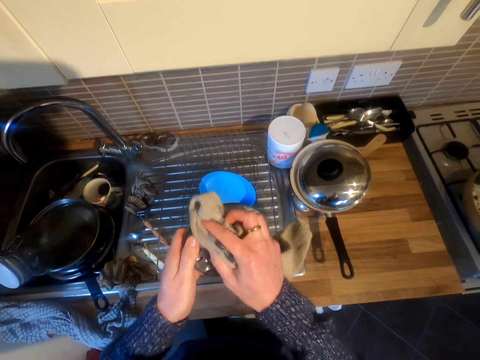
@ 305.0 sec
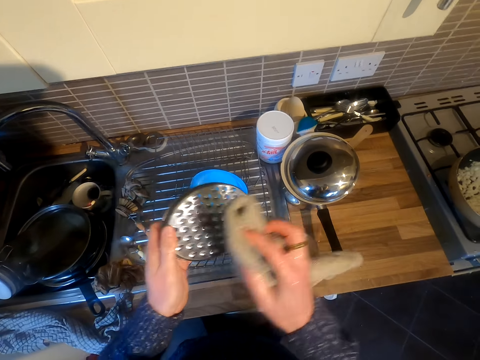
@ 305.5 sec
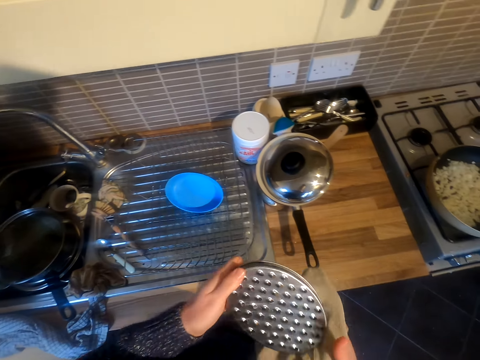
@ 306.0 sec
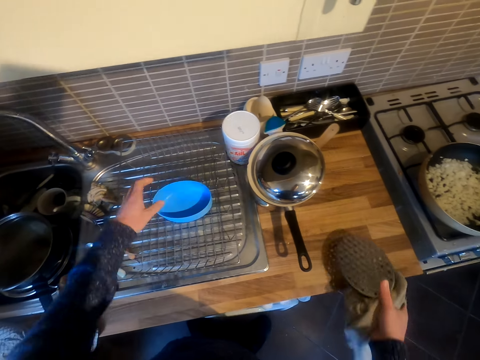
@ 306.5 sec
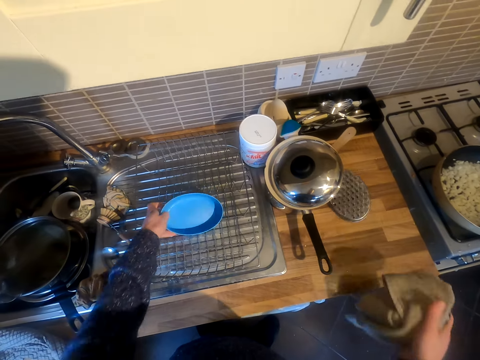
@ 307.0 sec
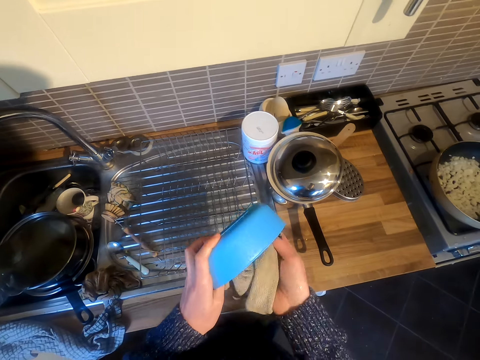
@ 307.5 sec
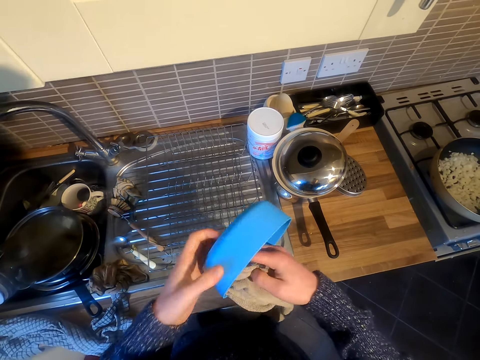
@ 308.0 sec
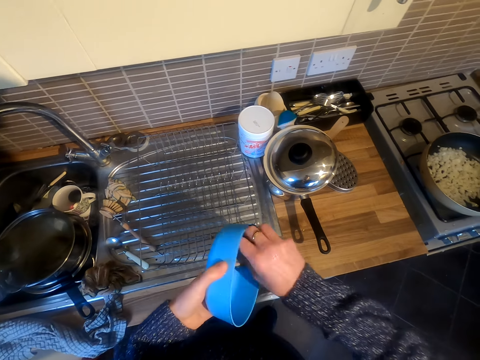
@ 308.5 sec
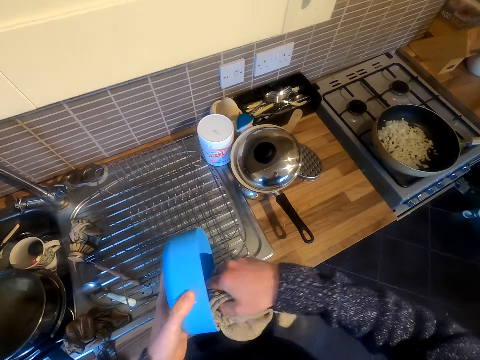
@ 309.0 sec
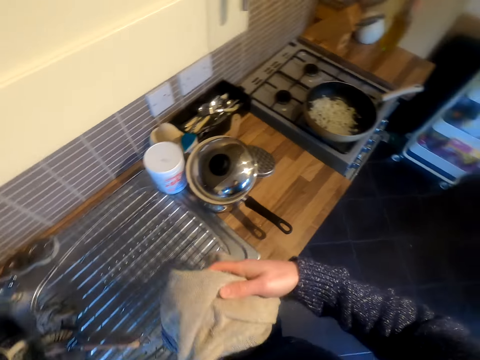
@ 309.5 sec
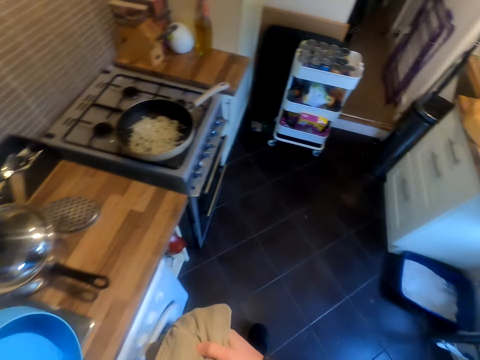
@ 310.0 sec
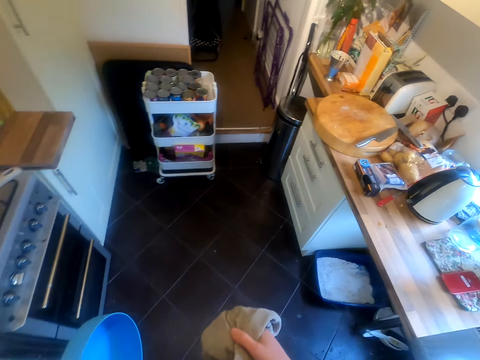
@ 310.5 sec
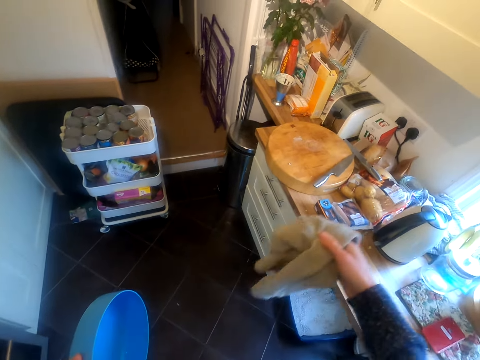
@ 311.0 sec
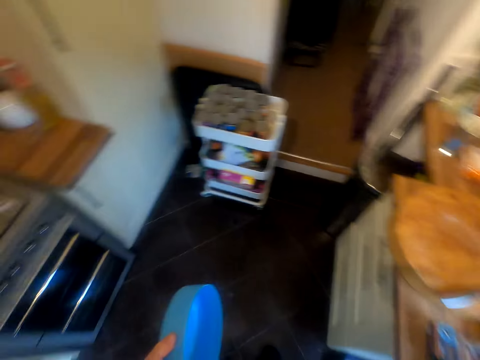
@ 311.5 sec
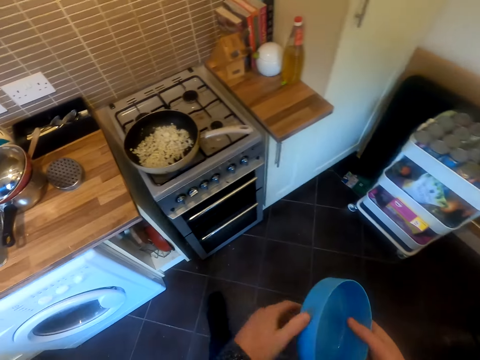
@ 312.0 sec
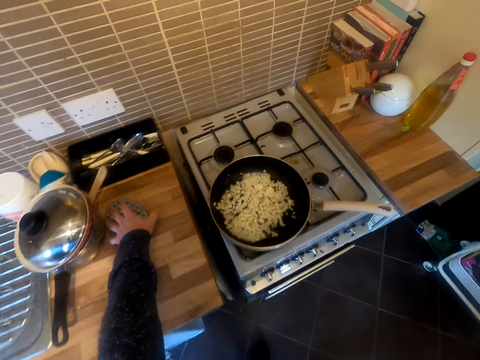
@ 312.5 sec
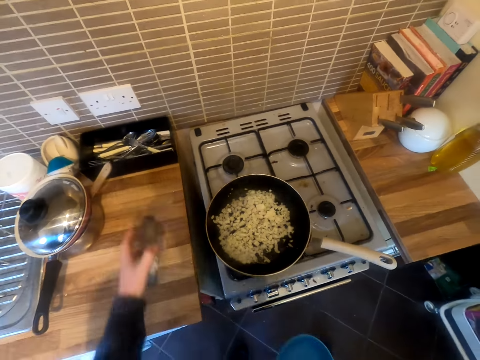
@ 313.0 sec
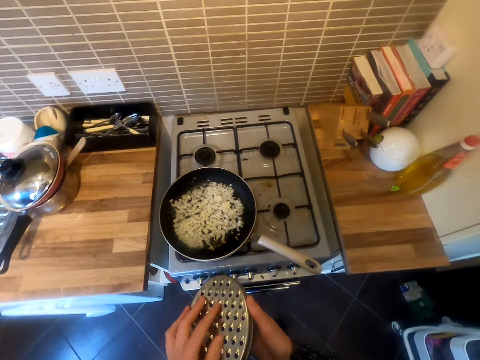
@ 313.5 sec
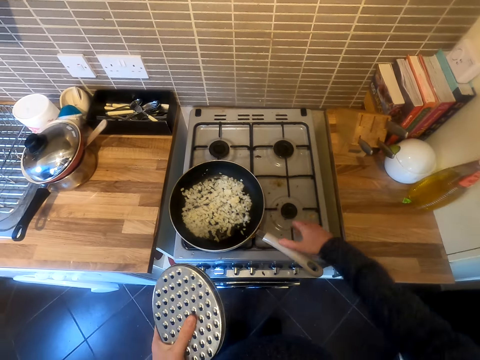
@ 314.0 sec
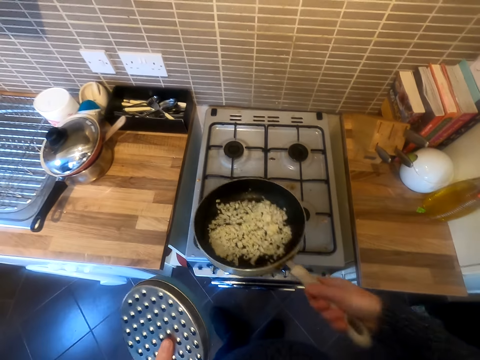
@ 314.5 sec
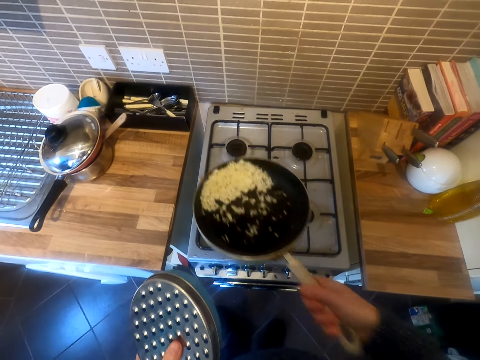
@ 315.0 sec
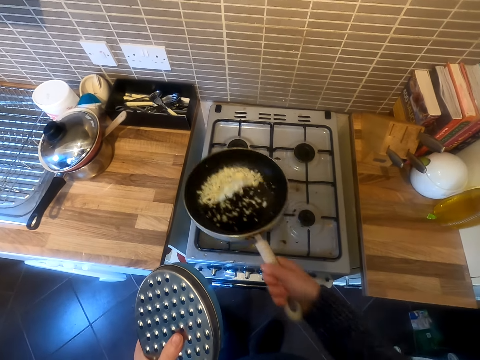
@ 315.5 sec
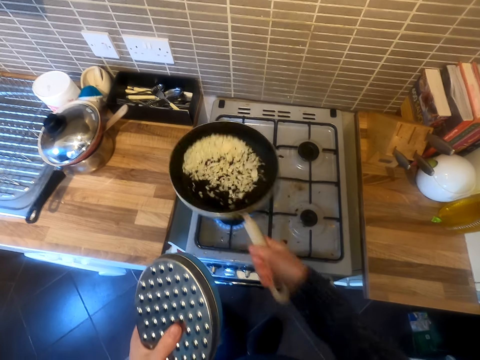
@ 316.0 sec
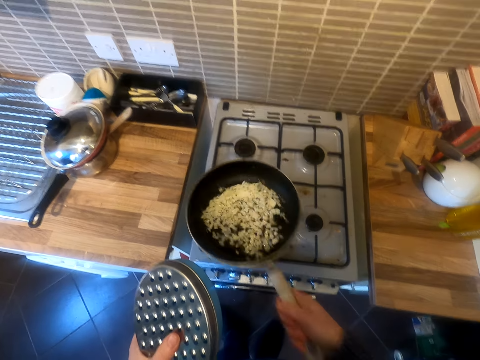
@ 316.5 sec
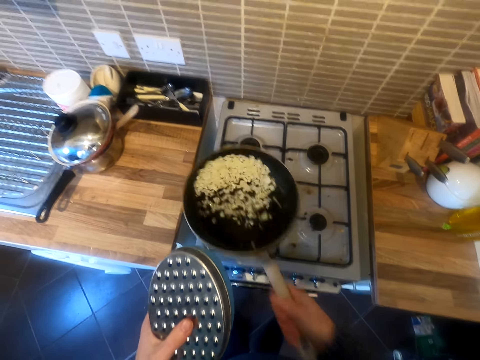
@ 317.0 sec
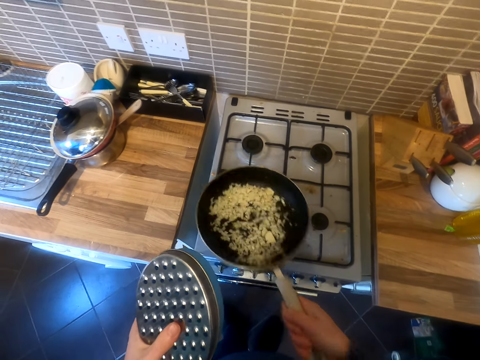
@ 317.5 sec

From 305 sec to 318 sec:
The camera wearer puts the grater on the worktop. They pick up a tin or container. They dry the tin with a drying towel. They move in the kitchen. They put the drying towel on the counter. They take the grater. They cover the container. They take the frying pan. They shake the frying pan with food.

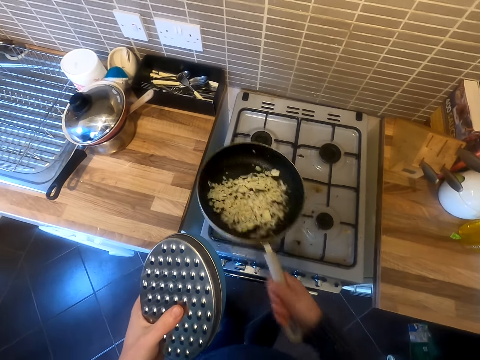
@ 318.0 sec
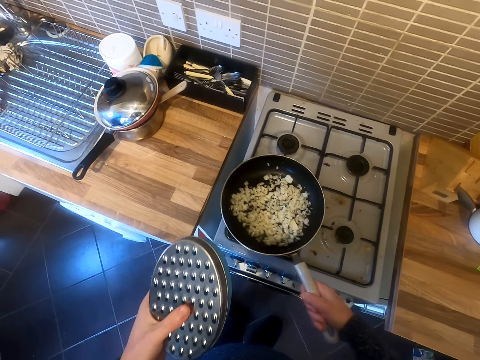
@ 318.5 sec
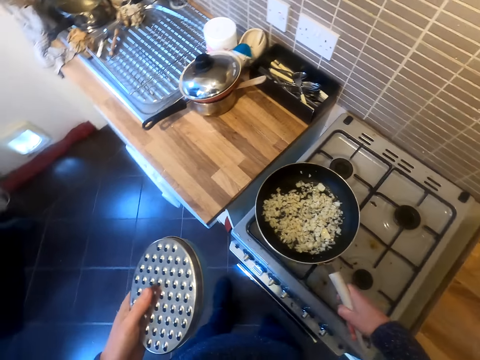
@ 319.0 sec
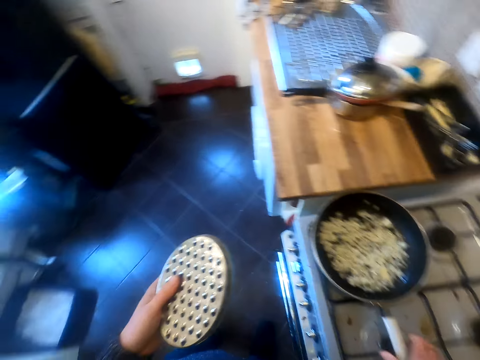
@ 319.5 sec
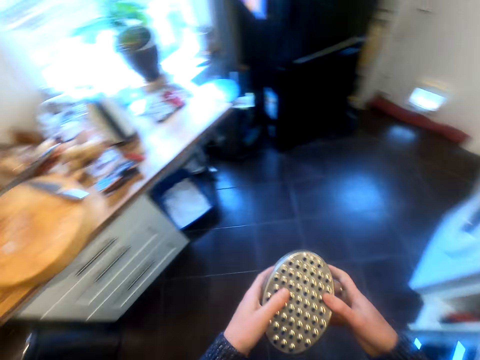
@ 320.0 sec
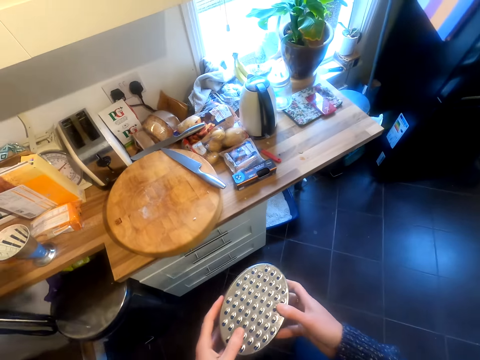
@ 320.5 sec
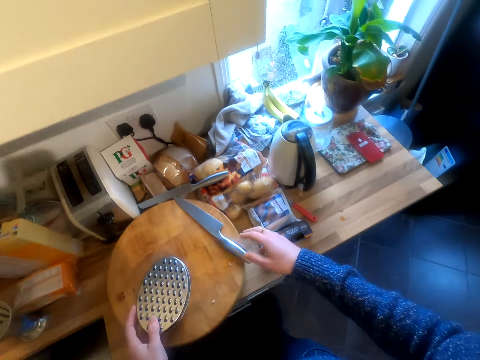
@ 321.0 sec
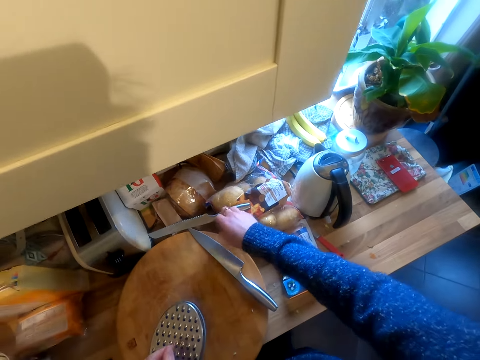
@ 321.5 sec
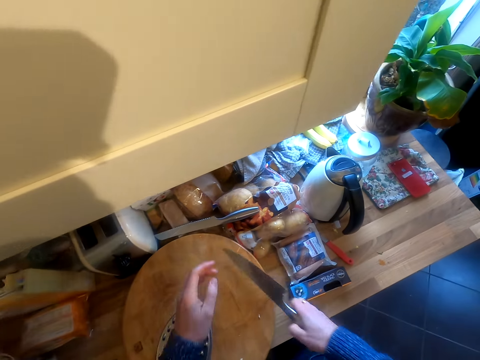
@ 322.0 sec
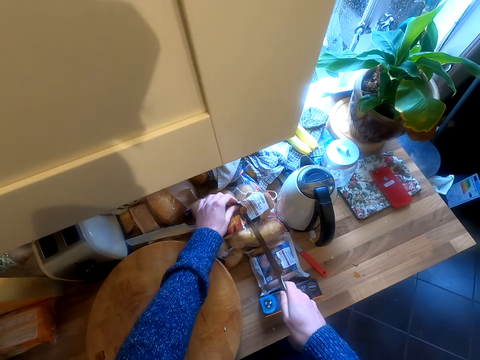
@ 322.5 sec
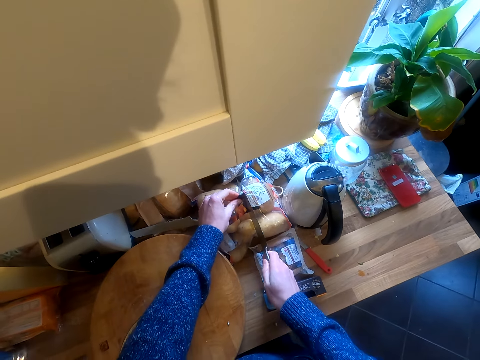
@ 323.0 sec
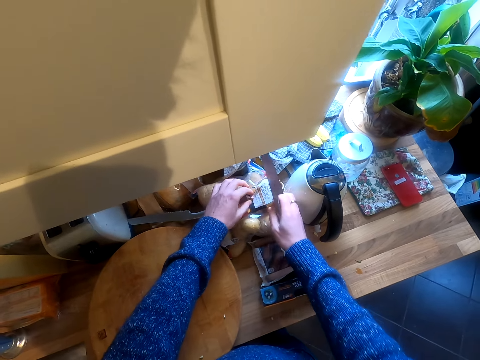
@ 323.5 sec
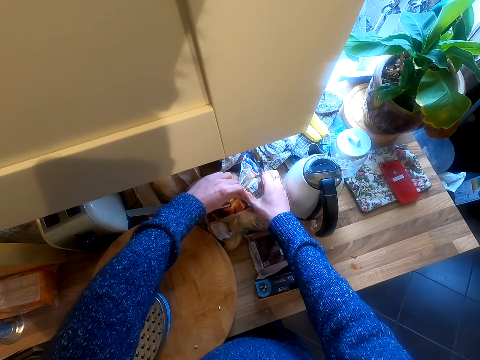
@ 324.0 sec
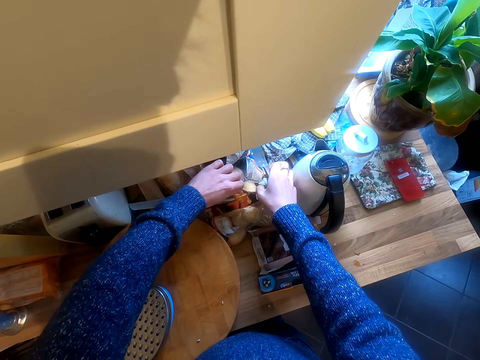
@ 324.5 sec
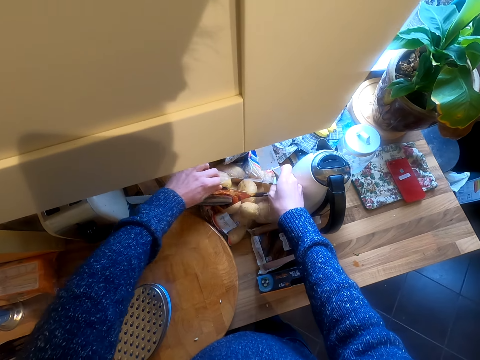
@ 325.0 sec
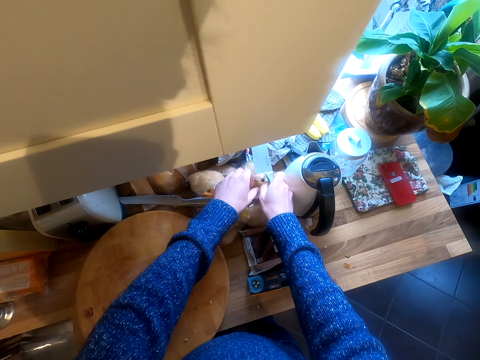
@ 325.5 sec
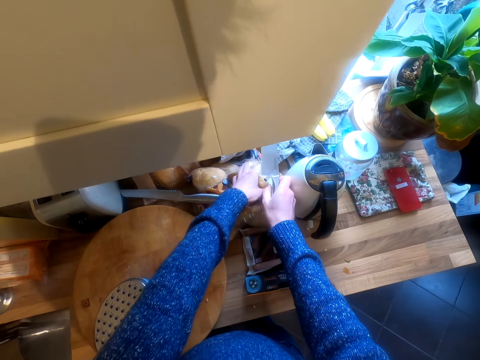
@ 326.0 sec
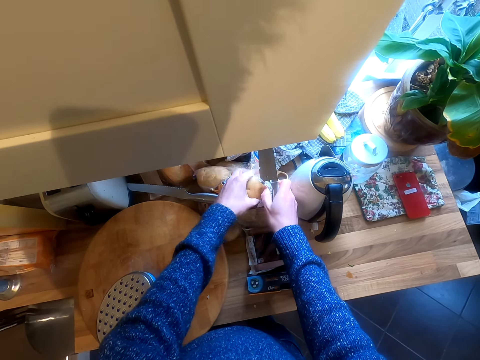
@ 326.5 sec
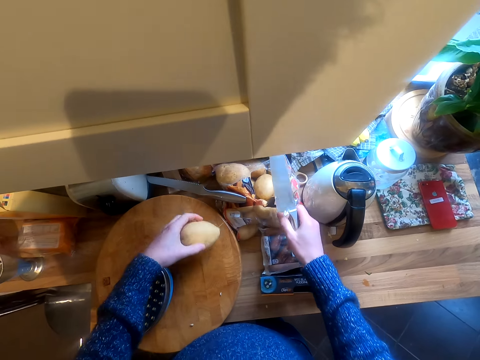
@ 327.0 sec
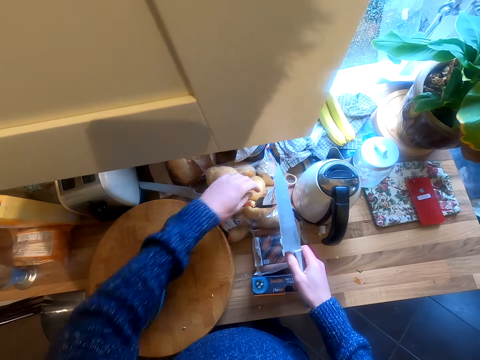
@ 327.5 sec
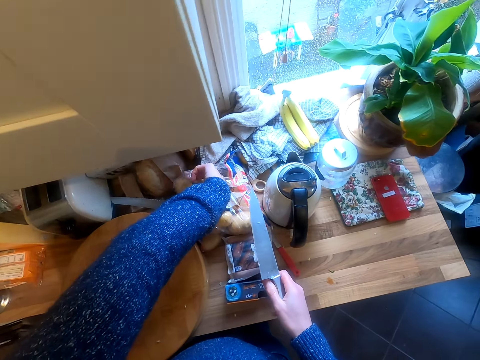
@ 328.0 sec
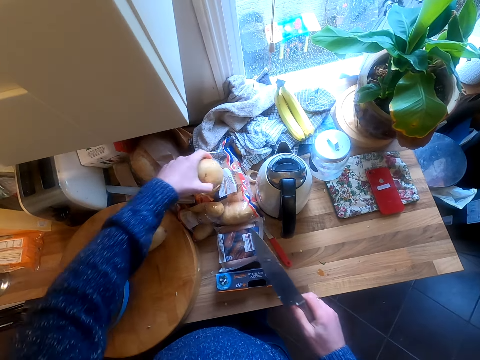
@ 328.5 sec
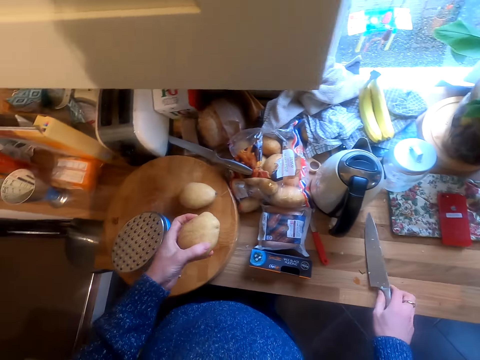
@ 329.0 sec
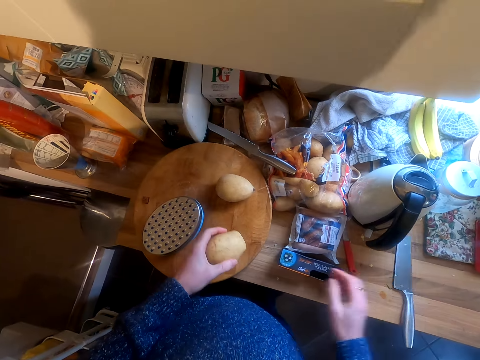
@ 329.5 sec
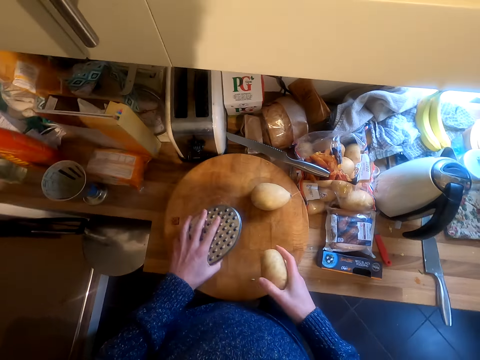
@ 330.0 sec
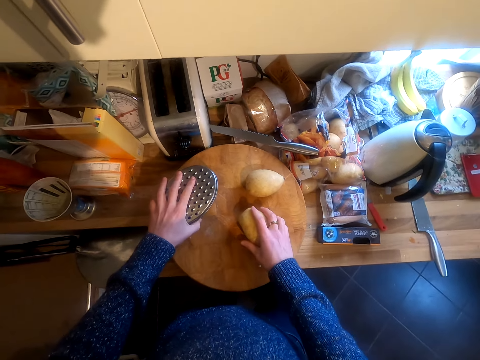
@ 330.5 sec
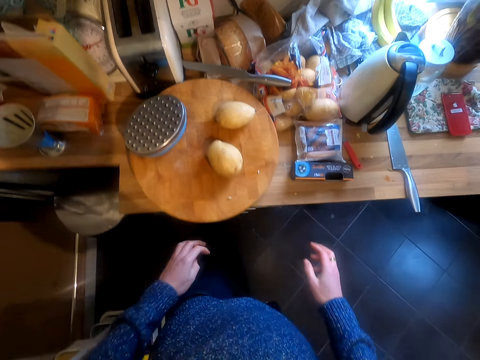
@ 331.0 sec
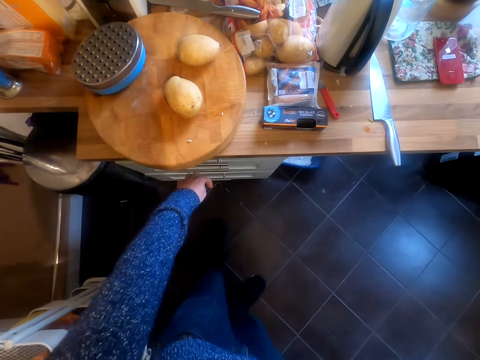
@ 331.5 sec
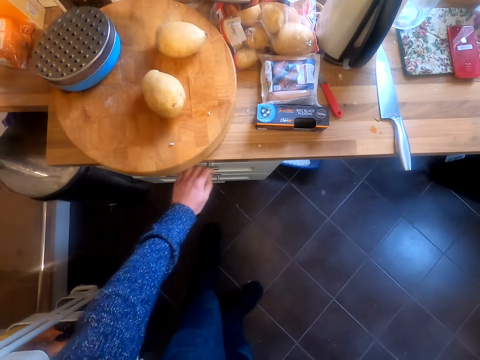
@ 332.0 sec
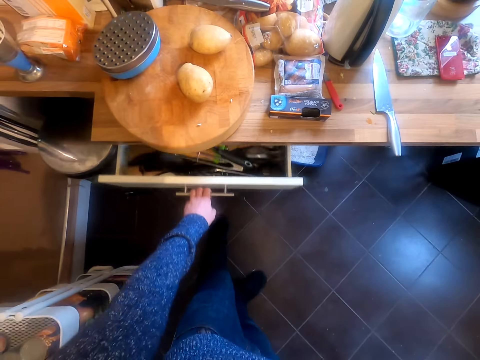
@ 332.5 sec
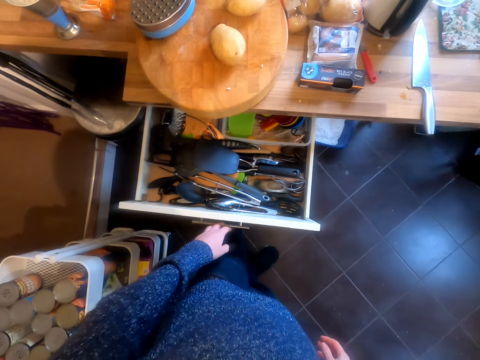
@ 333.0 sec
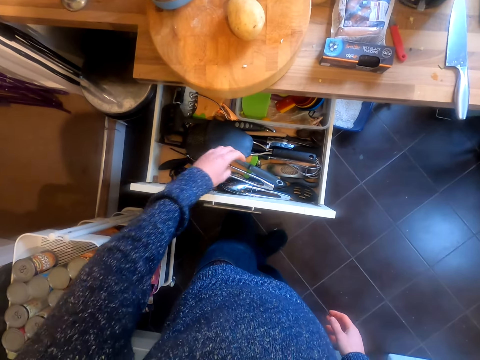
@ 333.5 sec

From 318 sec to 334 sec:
The camera wearer puts the frying pan on the cooker. They hold the grater on both hands. They put the grater on the chopping board. They take a knife. They cut a package or packet. They tear the packet with the knife. They remove Irish potatoes from the packet. They put the potato on the chopping board. They take another potato. They put the Irish potatoes on the chopping board. They put the knife on the table. They move the grater on the chopping board. They open the drawer.
